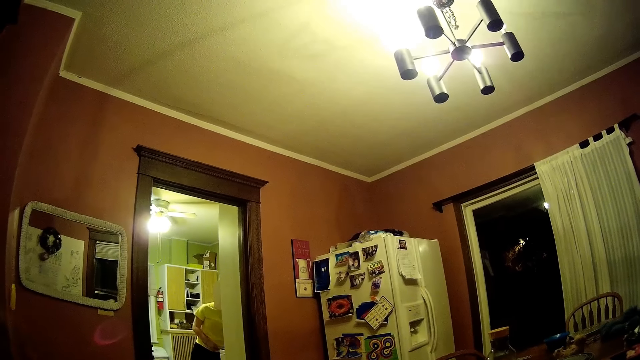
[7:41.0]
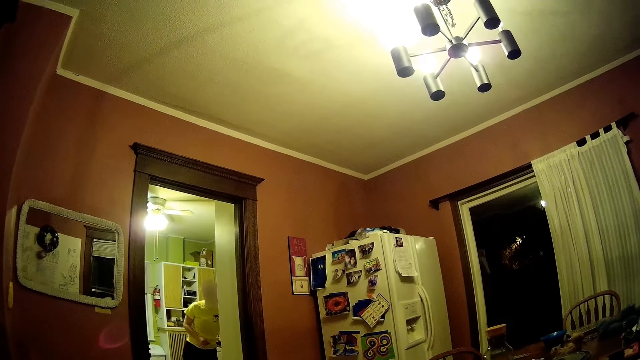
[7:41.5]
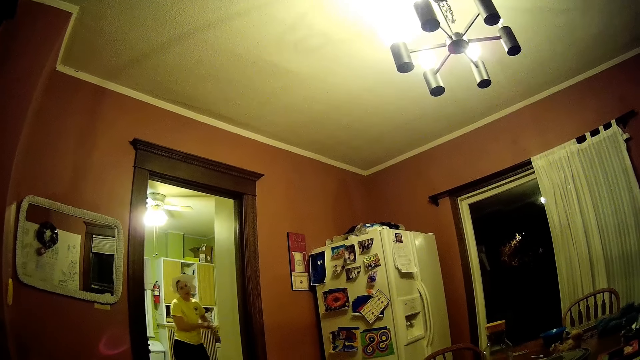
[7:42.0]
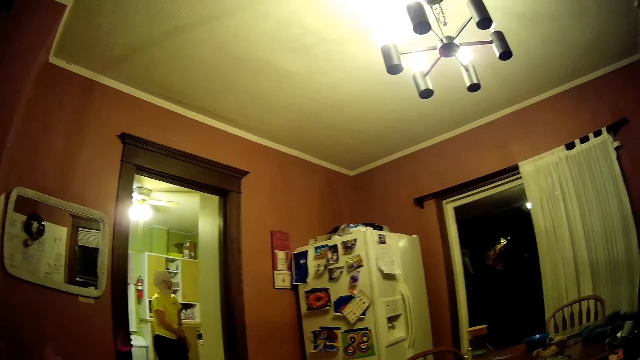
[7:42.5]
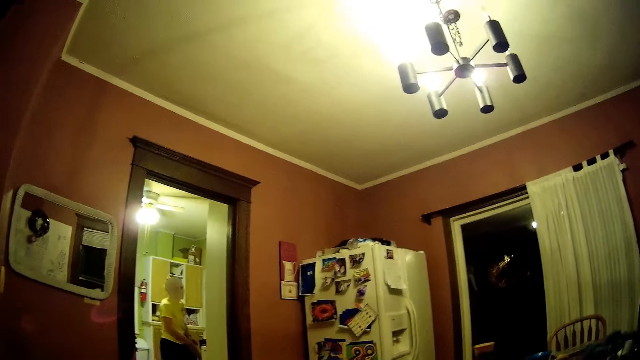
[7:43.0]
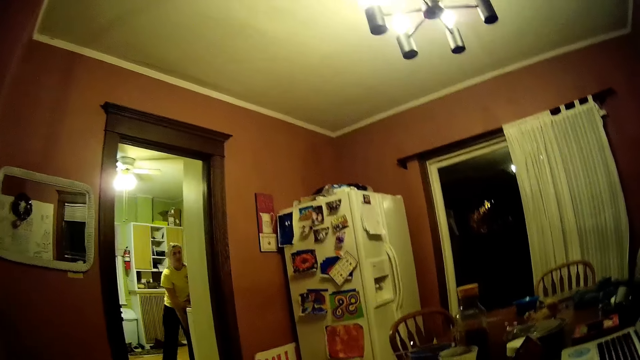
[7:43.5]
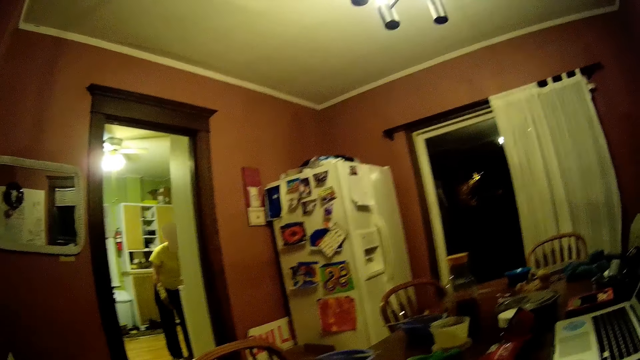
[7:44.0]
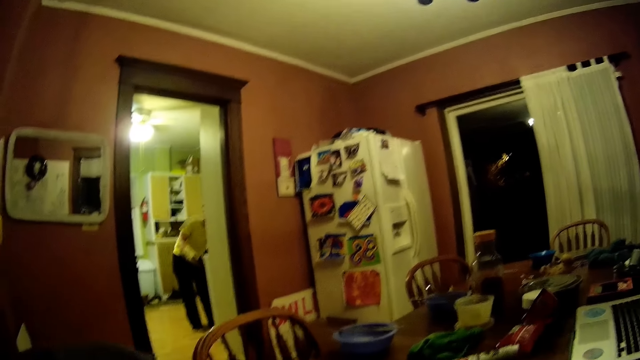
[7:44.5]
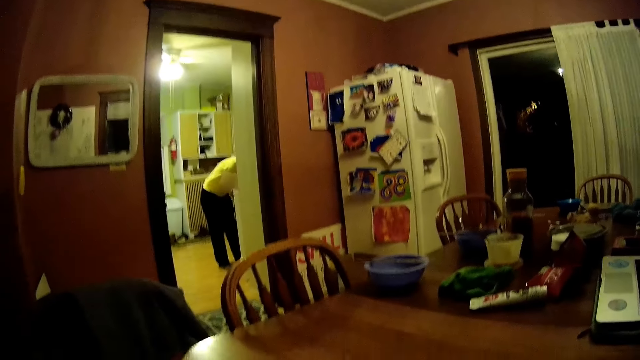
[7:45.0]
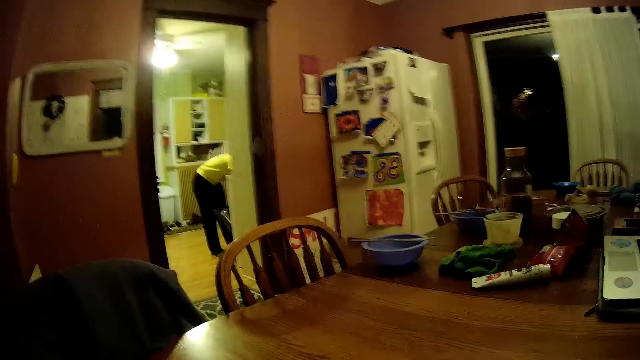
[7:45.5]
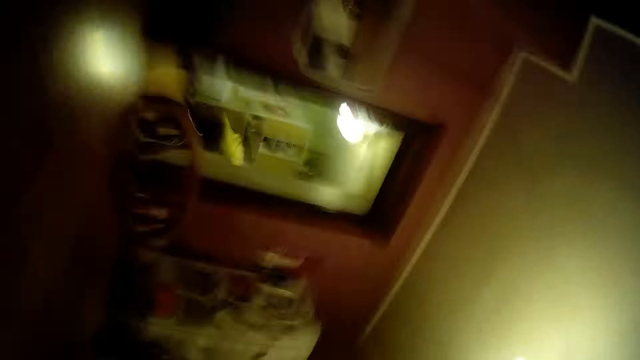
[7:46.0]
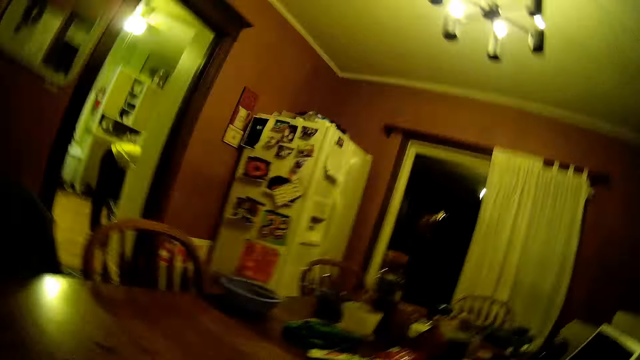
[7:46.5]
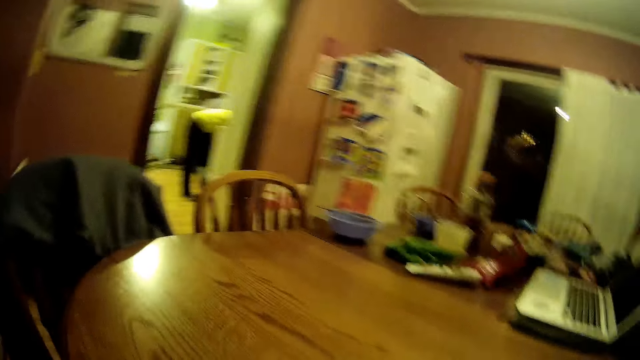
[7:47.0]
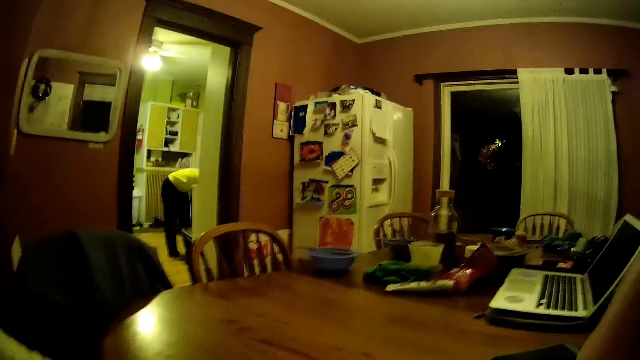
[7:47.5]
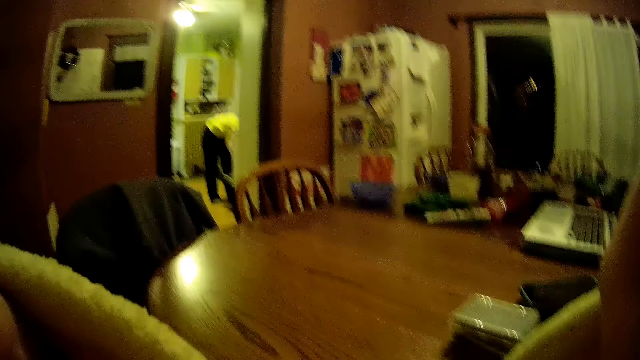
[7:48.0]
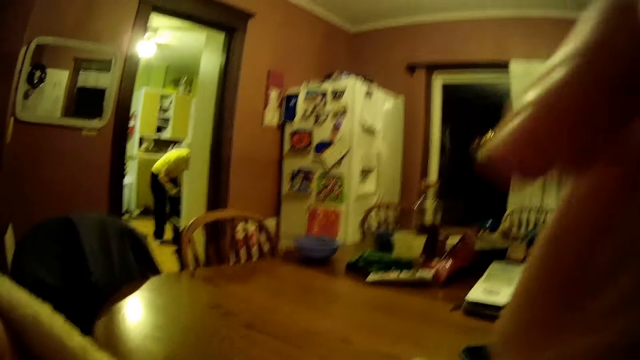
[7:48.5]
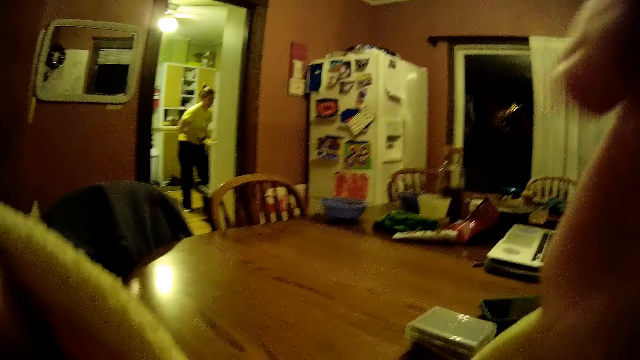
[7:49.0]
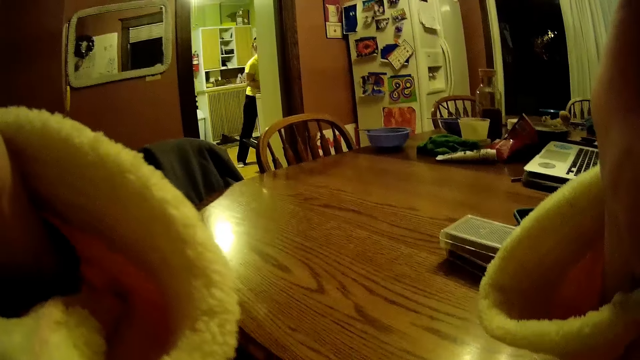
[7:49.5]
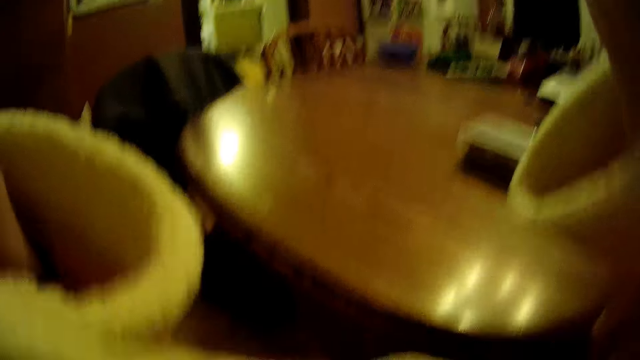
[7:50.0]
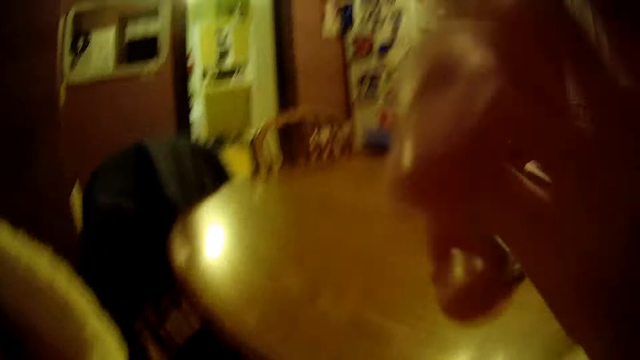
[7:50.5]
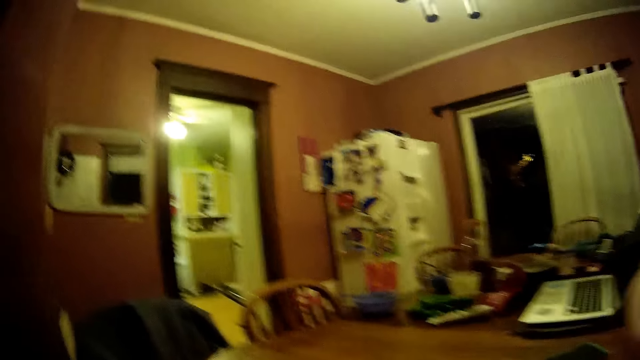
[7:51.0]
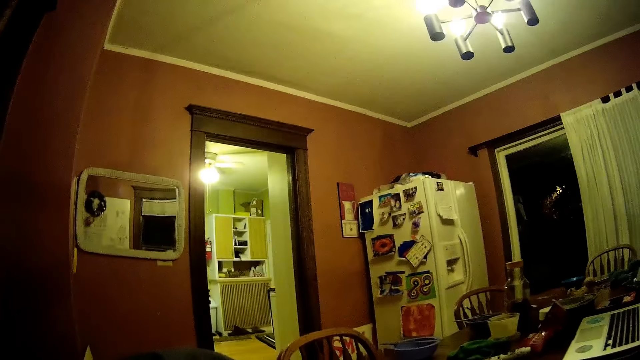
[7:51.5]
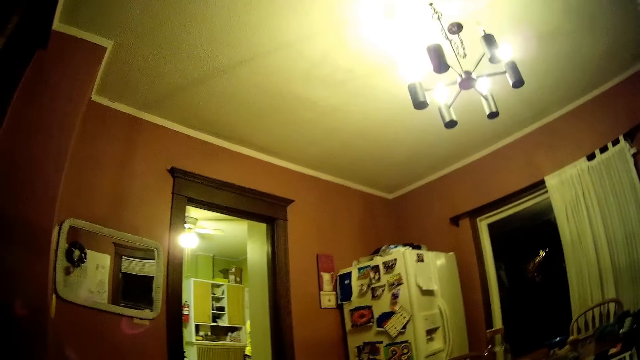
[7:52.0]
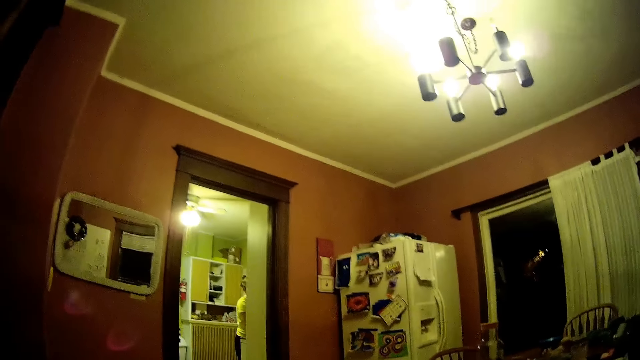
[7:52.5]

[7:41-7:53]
The woman picks up a glove on a cooker in the kitchen with her right hand. She wears the glove on her hands. She opens an oven in the kitchen with her hands. She bends towards the cabinet. She moves forward. The camera wearer moves their hands.

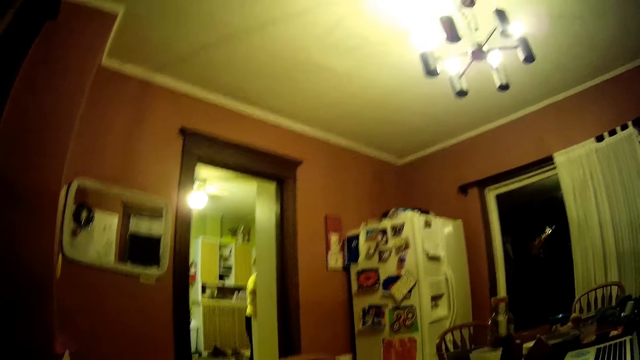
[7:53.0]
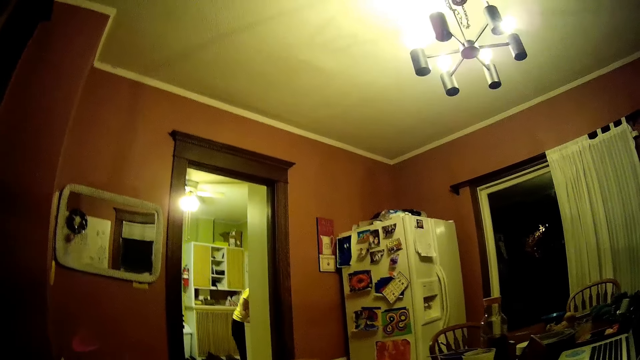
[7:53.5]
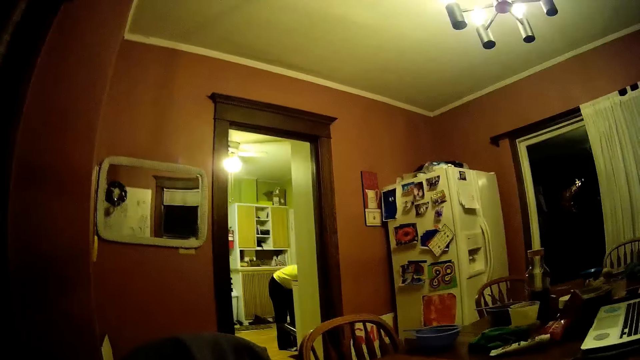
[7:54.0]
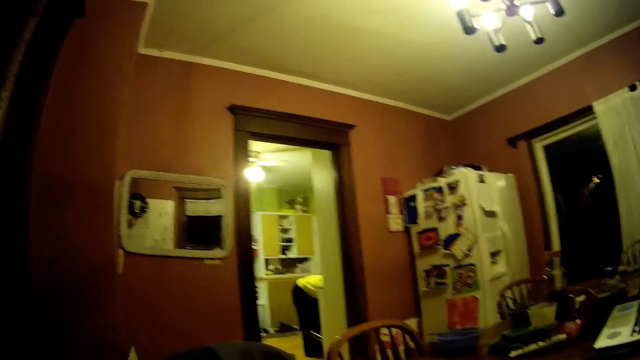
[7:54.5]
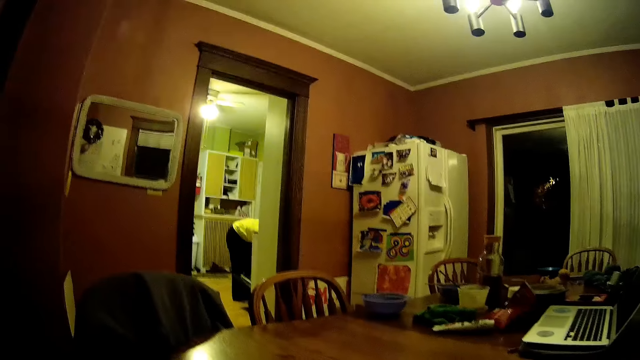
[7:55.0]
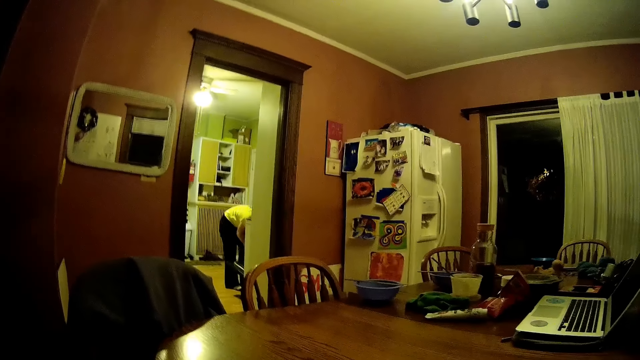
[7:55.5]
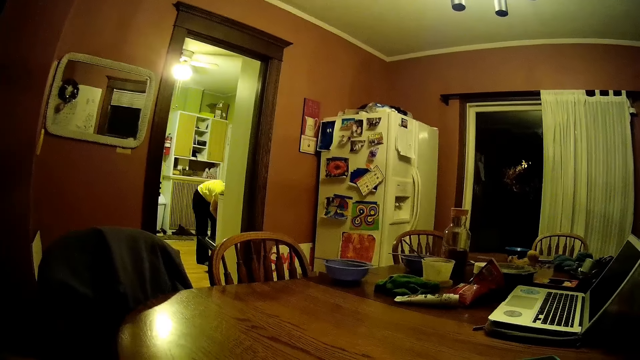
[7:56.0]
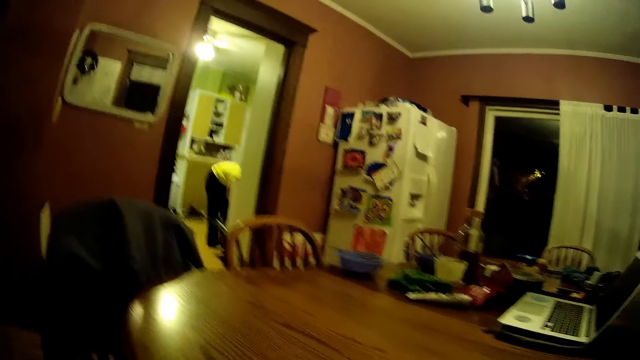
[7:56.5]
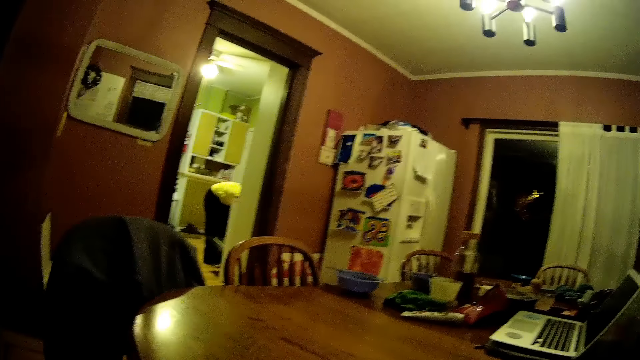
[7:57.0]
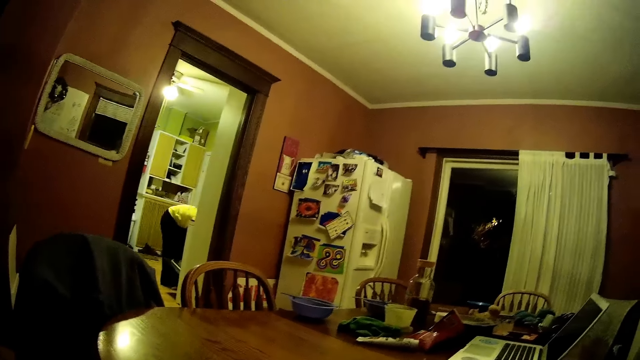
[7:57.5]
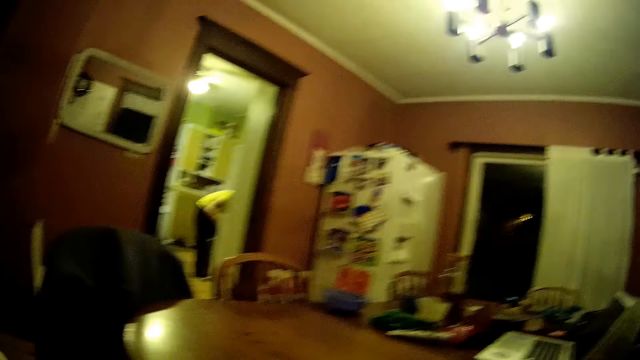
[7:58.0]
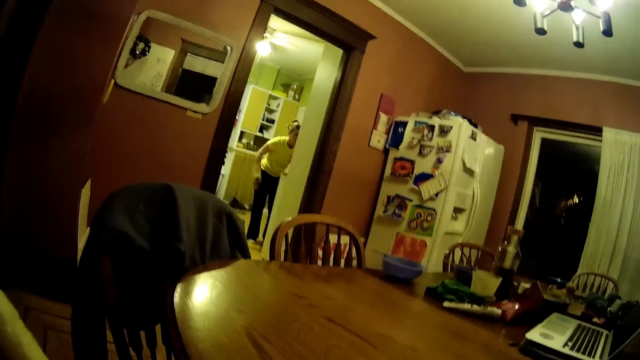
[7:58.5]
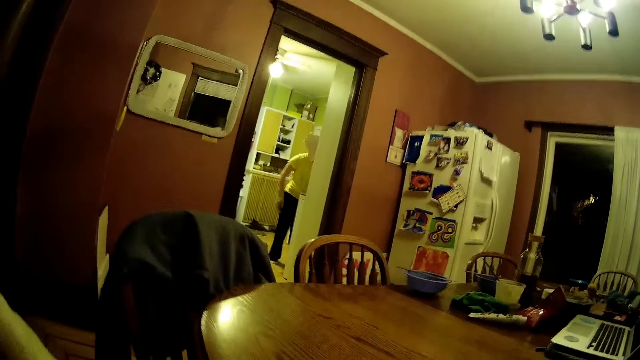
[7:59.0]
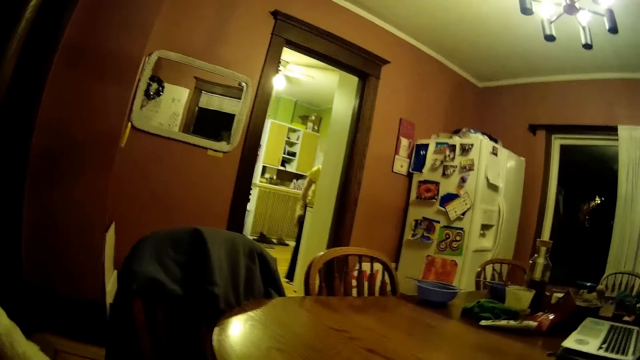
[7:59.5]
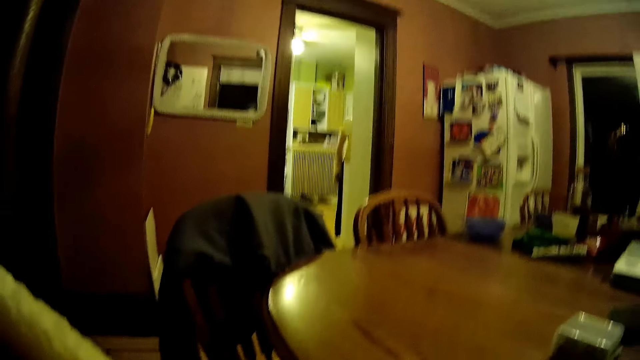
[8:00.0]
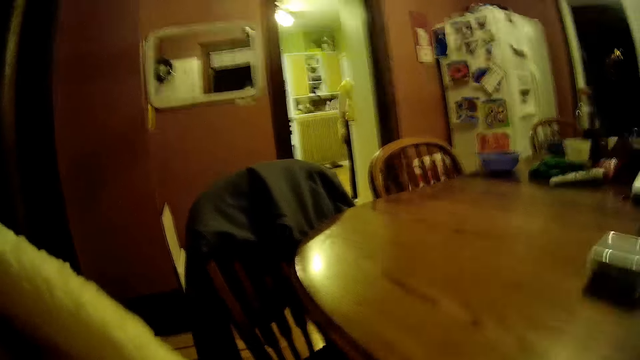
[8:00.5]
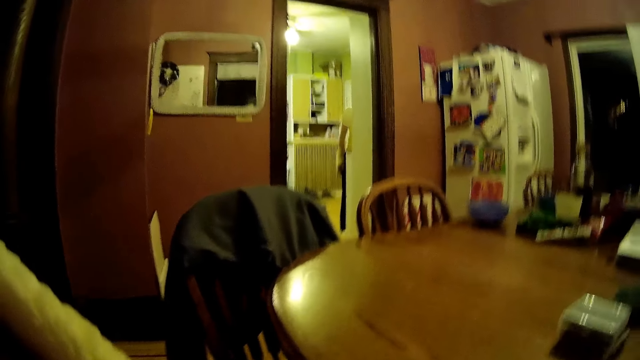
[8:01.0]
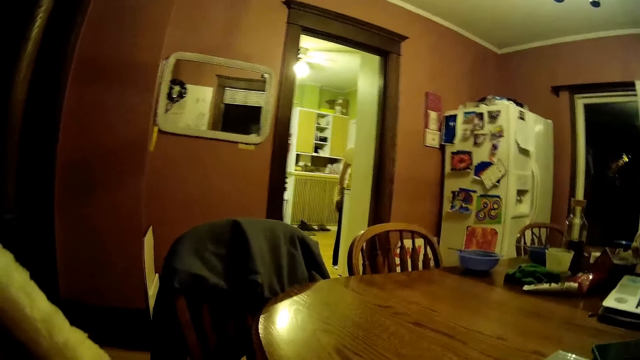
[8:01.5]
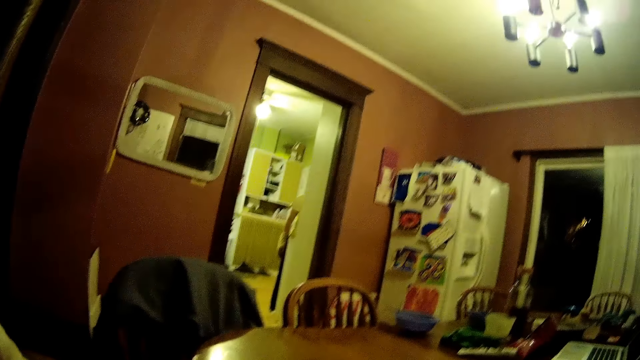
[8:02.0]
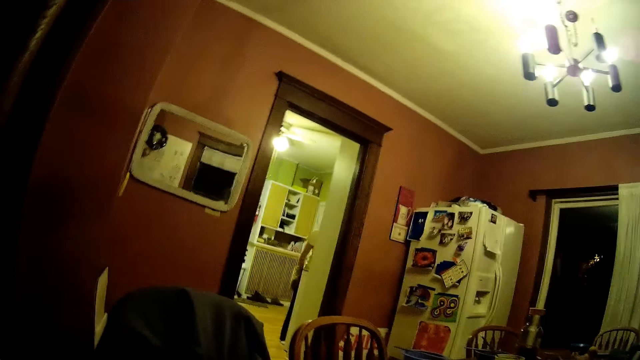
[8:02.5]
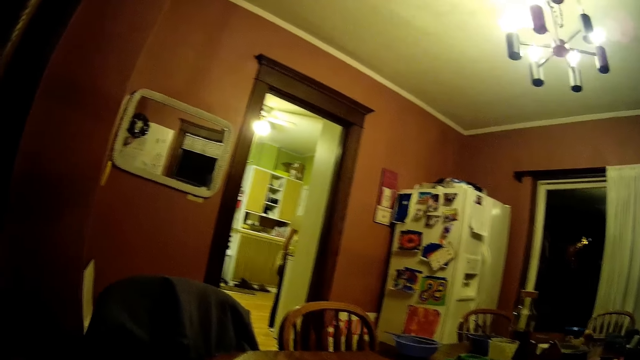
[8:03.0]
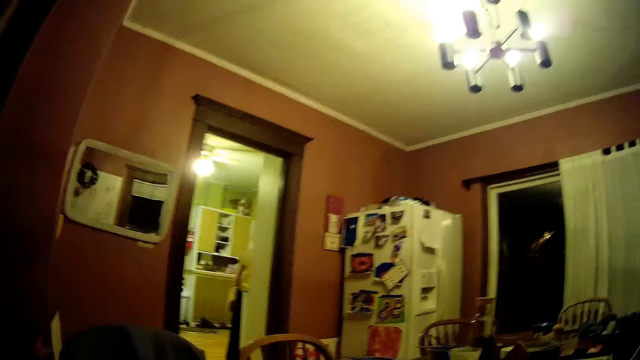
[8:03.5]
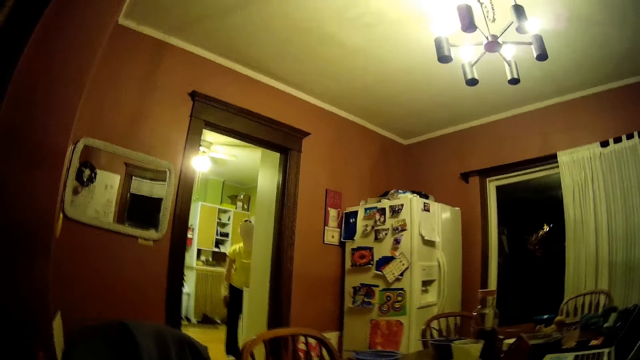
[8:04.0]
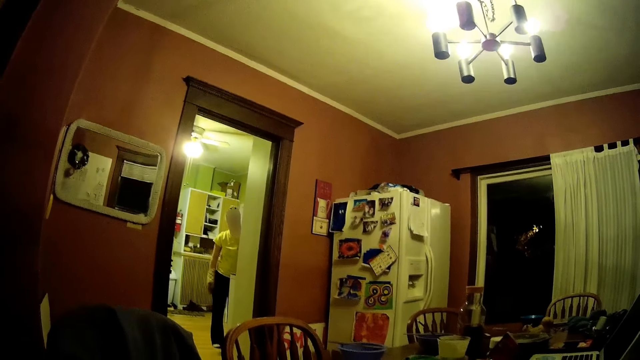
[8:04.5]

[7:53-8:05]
The woman bends towards the cabinet. She arranges items in the oven with her hands. The camera wearer looks around. The woman closes the oven with her left hand. She raises up.
